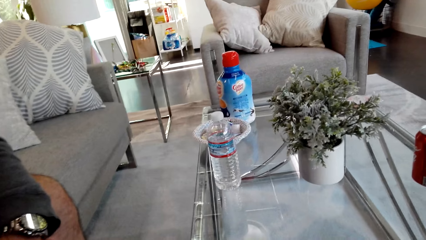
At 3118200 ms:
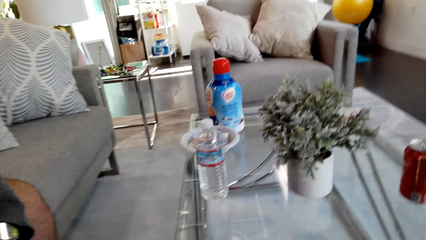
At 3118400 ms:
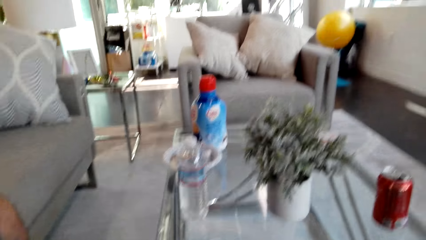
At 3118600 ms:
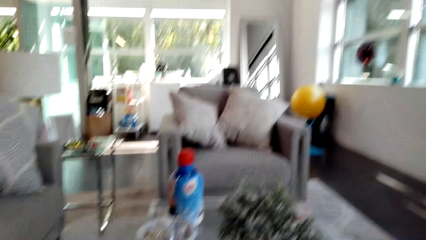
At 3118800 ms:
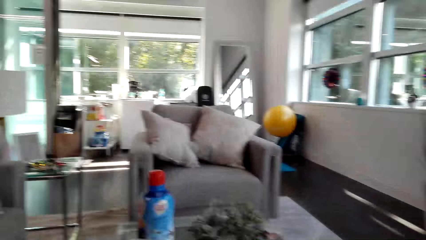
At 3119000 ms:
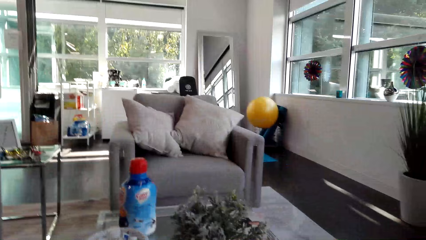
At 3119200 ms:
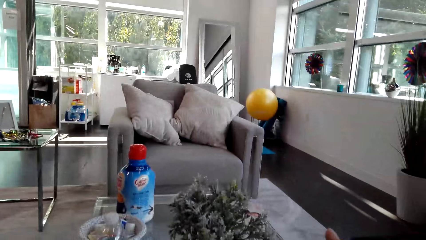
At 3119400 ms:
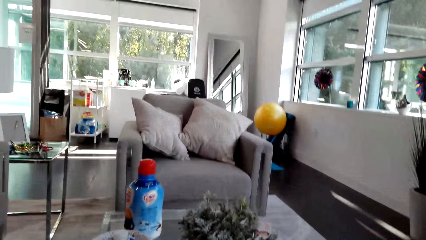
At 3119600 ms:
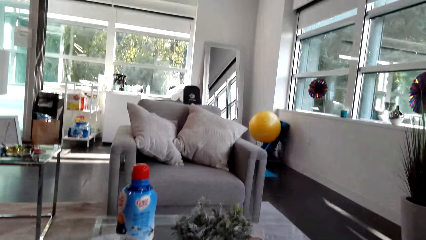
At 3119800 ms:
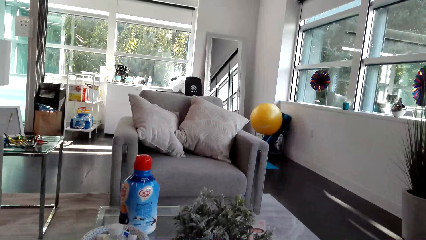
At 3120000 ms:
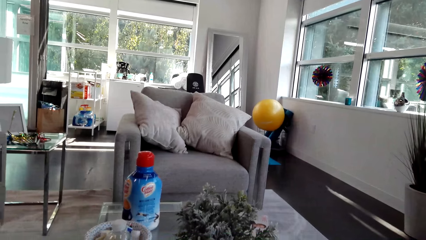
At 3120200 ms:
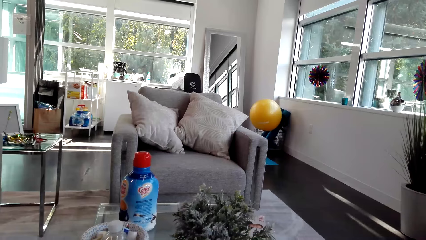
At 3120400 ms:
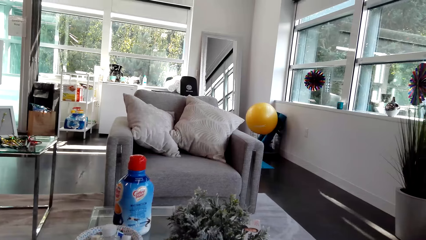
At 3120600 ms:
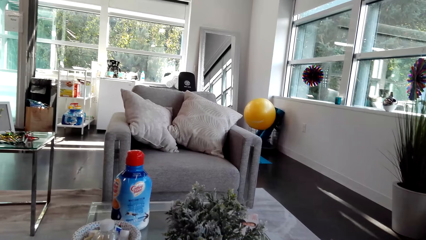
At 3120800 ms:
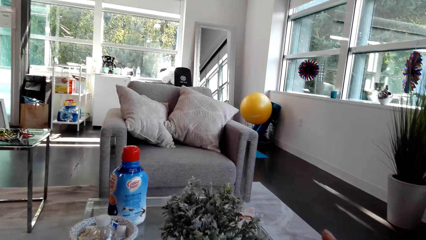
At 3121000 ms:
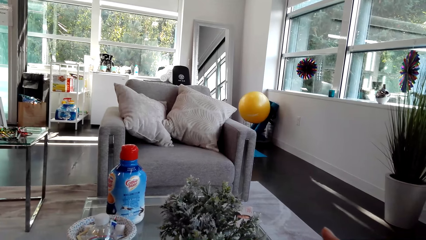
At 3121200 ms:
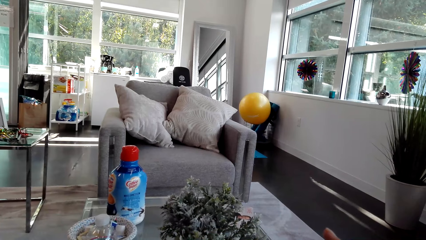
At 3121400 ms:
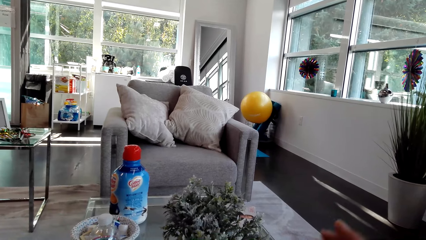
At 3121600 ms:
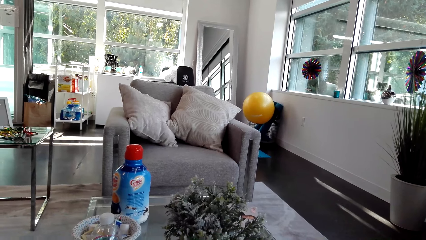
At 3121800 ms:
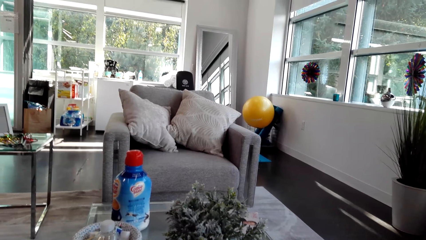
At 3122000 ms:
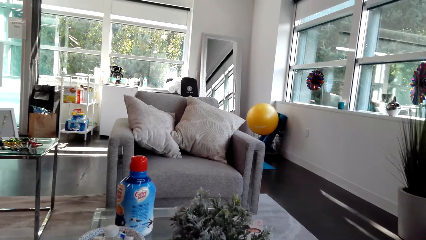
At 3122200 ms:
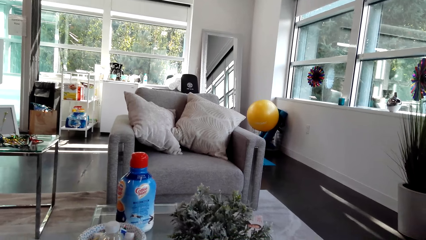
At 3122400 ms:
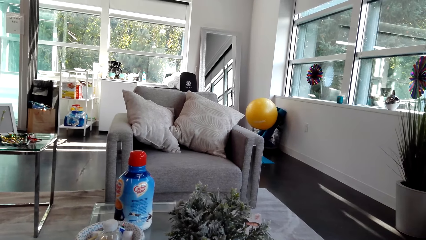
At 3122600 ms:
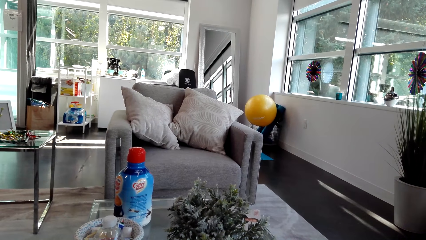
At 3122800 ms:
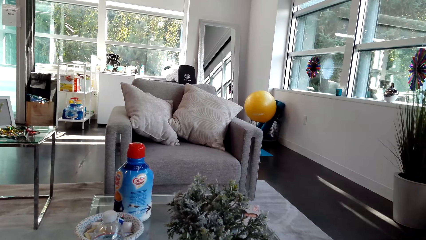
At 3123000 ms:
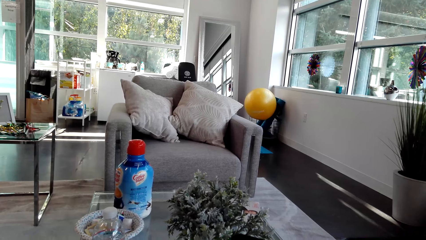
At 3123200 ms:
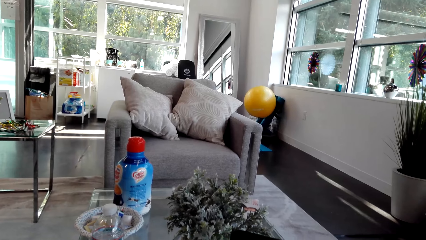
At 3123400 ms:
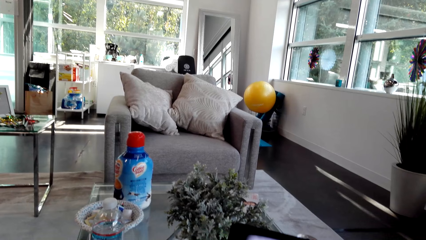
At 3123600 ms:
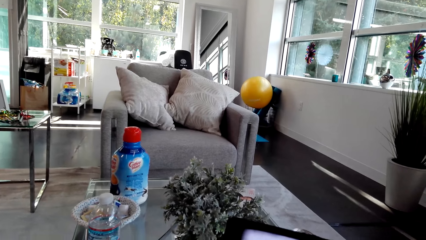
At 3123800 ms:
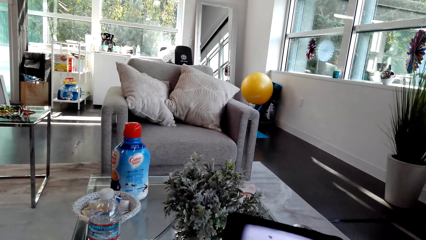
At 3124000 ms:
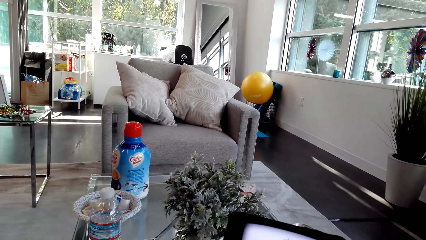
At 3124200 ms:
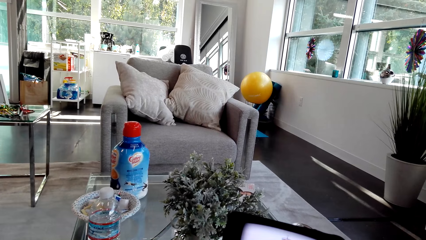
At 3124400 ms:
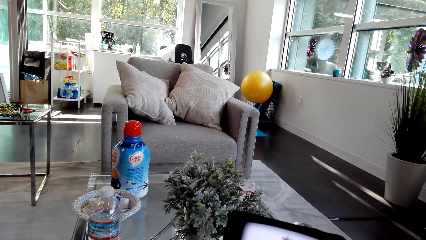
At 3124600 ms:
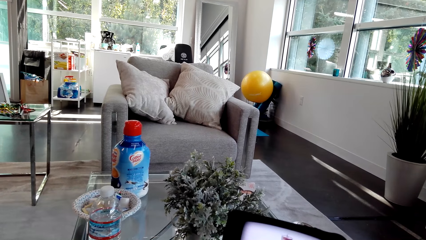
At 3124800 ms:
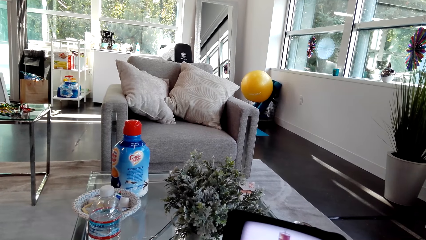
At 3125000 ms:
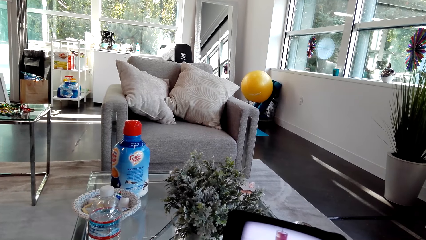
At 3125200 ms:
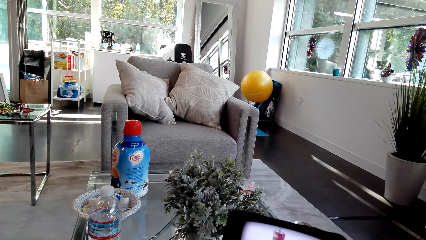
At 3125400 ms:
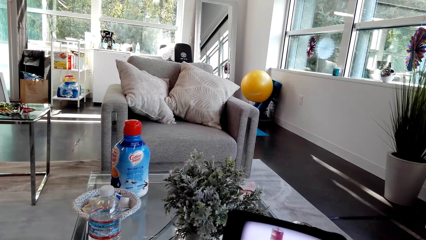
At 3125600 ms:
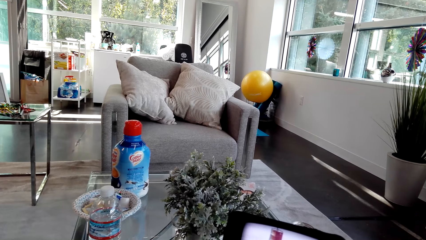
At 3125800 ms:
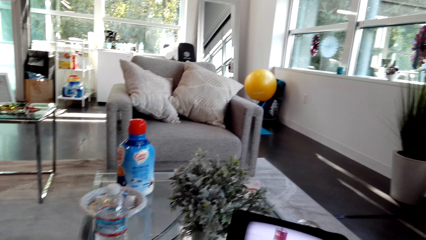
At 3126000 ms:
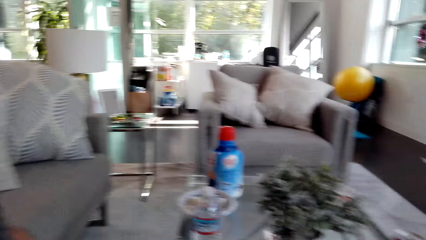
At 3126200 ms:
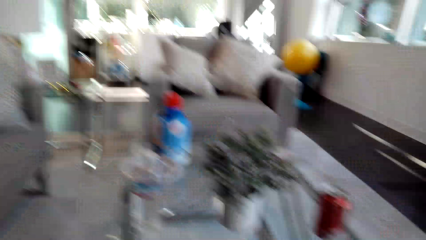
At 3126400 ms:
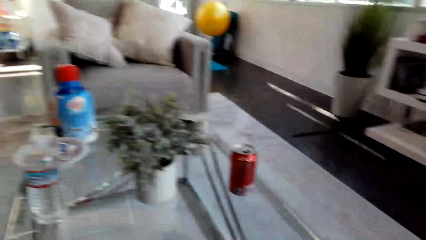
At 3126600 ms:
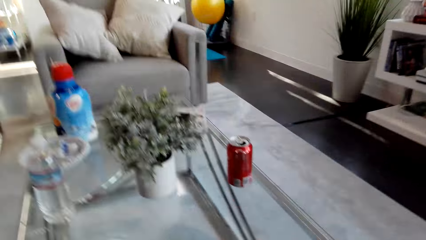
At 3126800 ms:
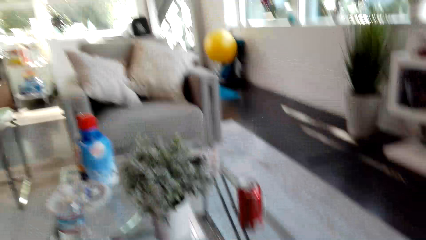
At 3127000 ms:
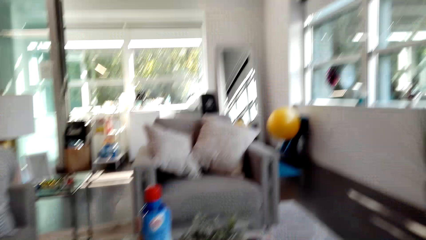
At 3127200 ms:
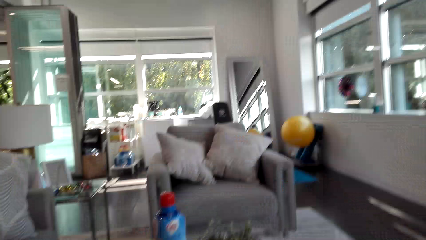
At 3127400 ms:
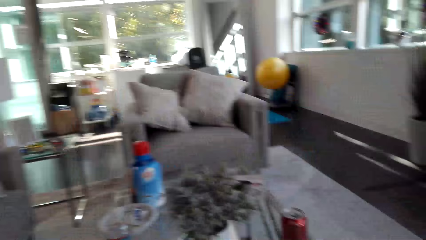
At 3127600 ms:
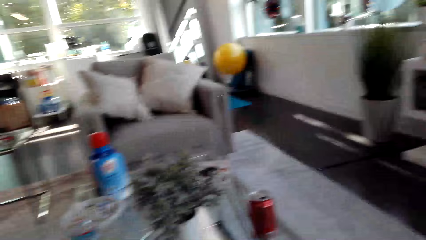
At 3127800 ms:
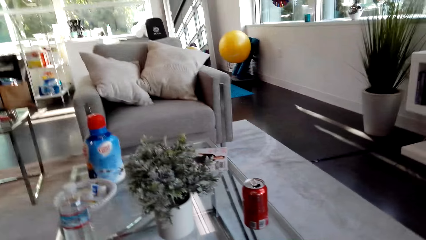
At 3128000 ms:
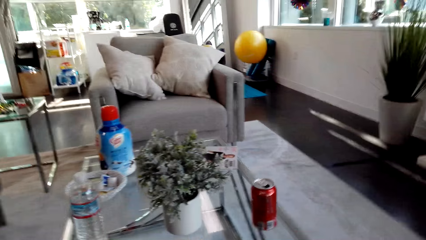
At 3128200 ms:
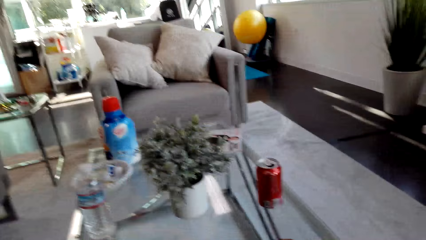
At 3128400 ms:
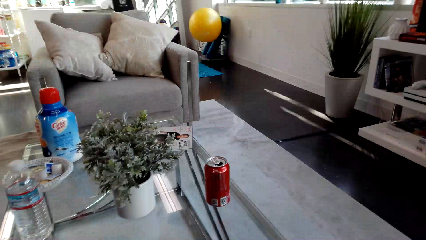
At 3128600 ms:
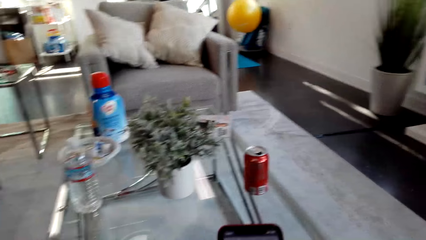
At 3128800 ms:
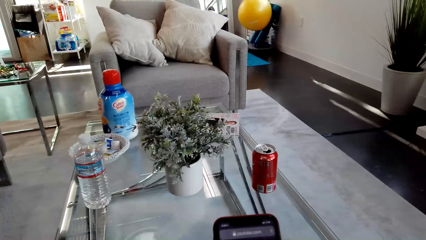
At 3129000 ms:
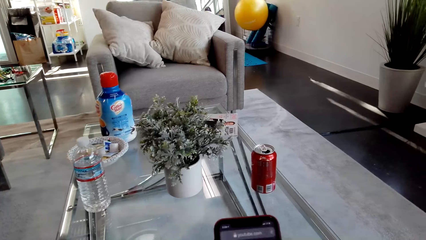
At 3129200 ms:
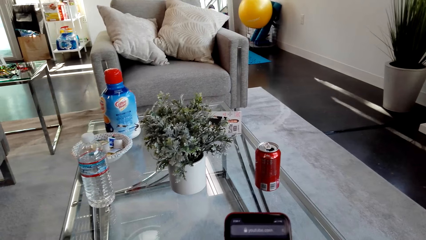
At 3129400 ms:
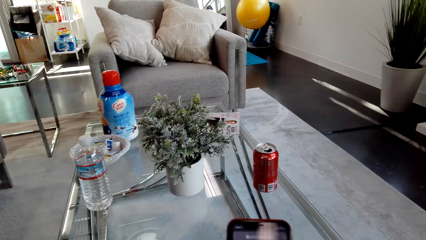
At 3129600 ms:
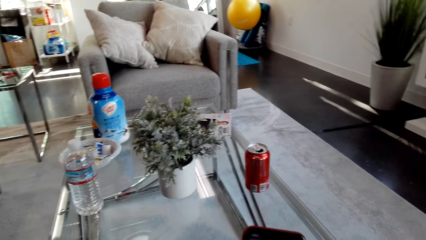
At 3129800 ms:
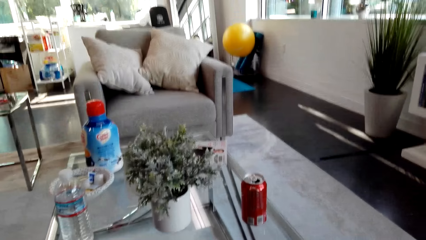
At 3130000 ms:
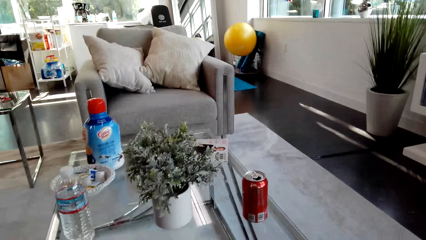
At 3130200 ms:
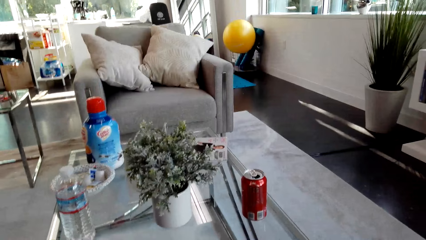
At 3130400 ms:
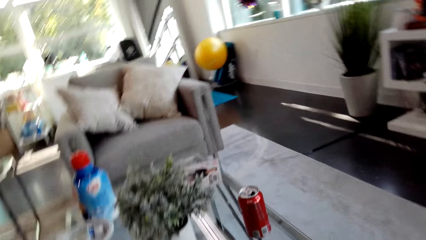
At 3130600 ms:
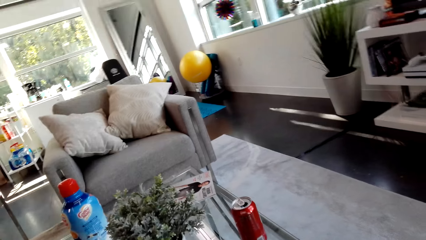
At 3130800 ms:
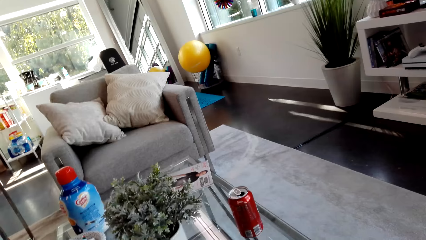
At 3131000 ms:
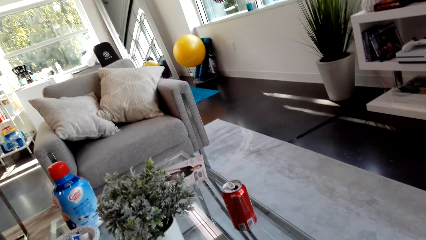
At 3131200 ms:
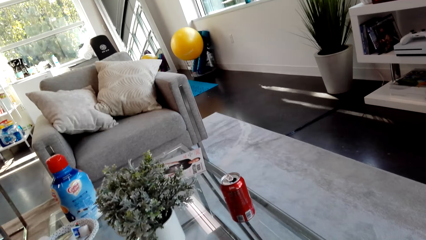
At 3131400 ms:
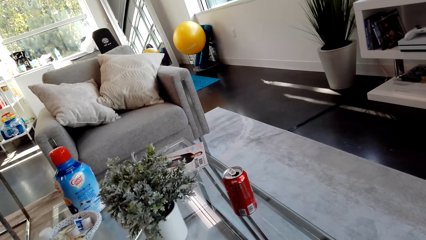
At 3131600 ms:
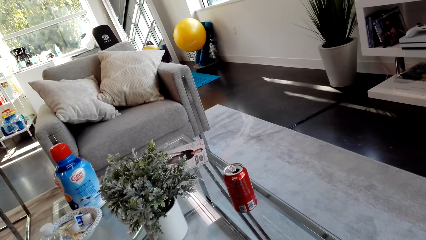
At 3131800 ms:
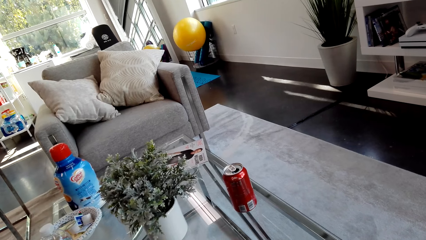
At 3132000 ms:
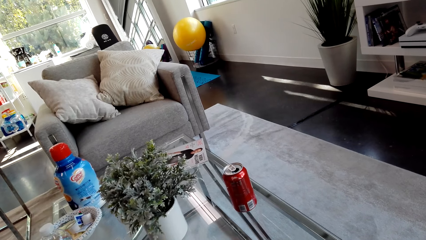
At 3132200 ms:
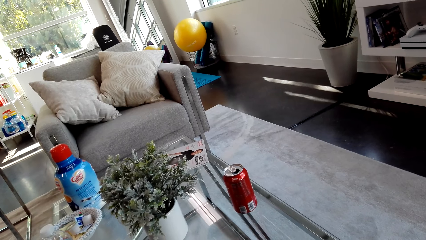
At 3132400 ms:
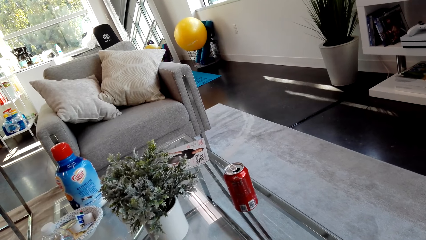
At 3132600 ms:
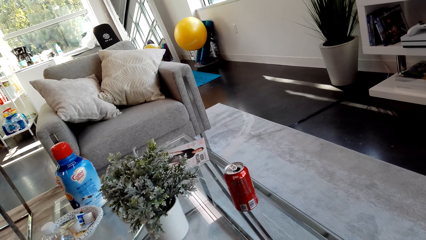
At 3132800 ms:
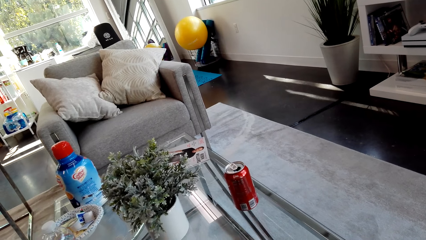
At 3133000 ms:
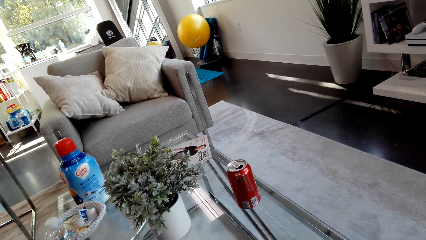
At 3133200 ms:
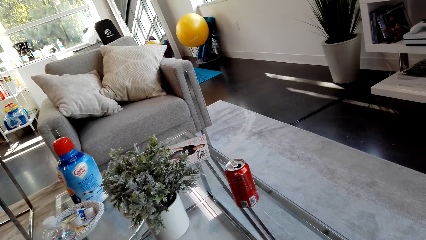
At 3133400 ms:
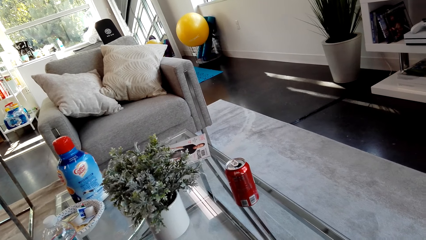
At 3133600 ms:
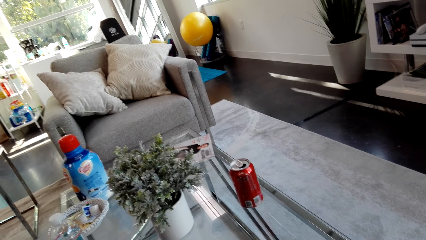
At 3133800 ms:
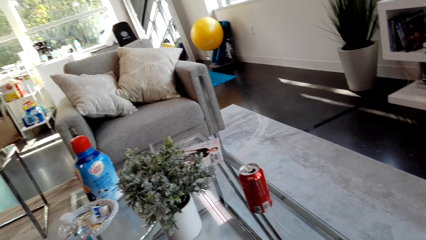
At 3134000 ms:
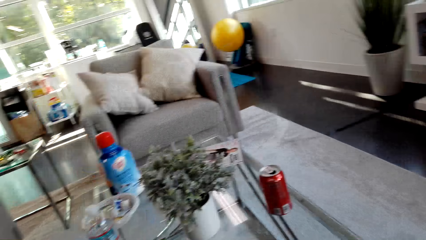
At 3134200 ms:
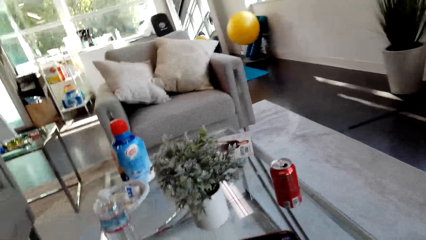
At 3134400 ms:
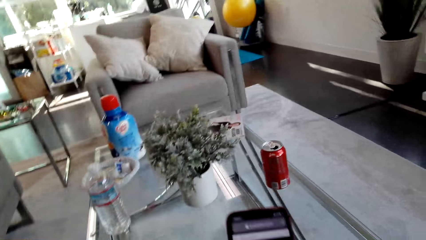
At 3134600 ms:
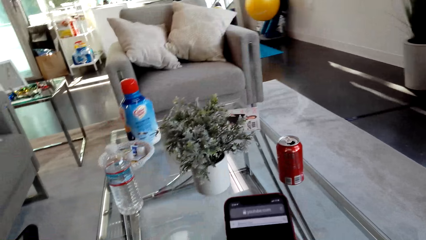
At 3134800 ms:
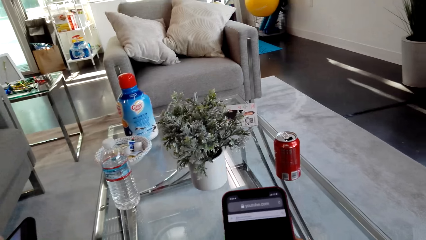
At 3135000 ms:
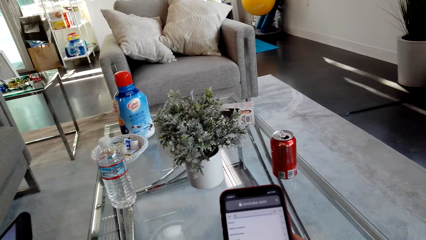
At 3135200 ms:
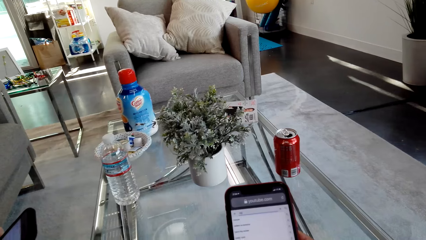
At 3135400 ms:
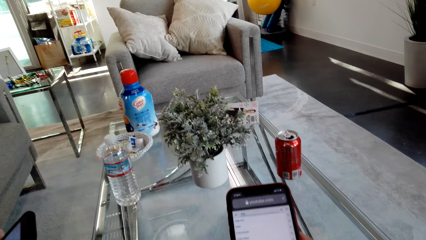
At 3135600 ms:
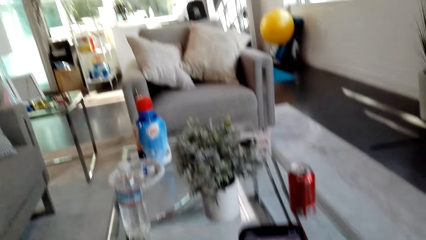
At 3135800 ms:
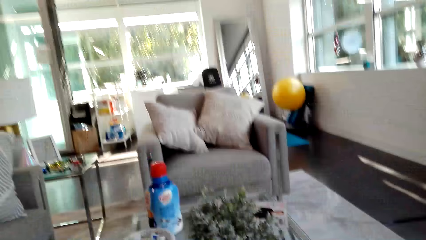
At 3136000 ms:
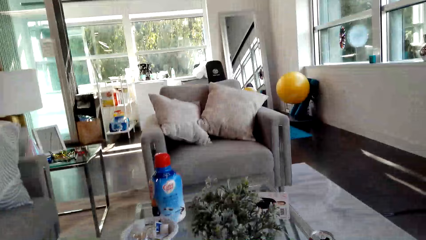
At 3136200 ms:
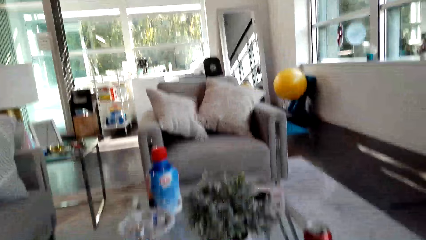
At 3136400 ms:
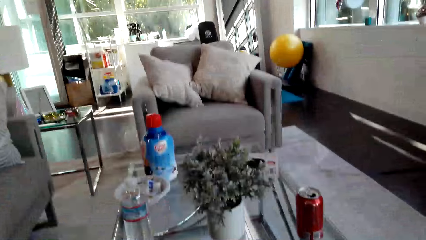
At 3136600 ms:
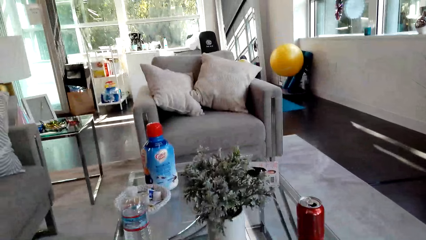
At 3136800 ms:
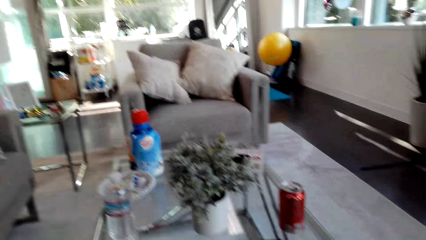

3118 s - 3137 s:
The camera wearer looks around. They scroll the phone. They look around. They scroll the phone.
